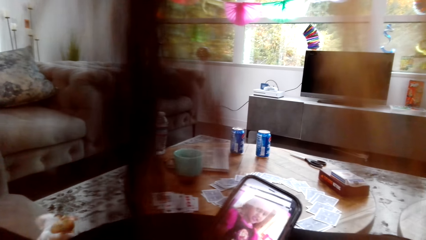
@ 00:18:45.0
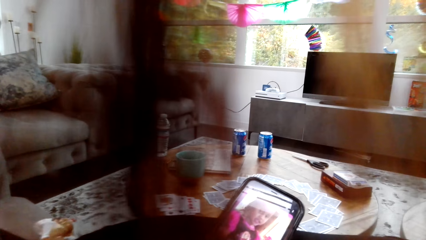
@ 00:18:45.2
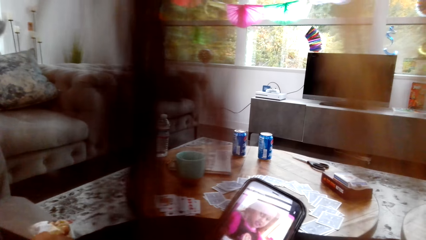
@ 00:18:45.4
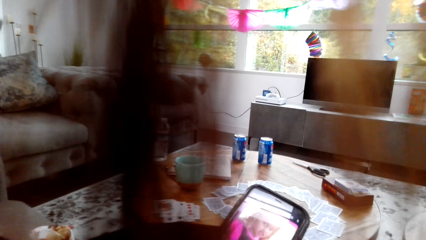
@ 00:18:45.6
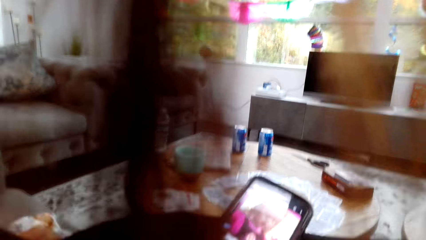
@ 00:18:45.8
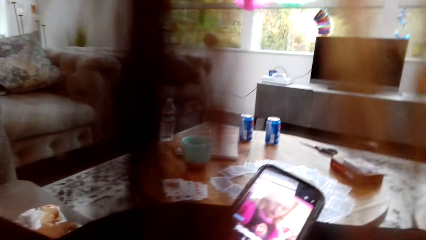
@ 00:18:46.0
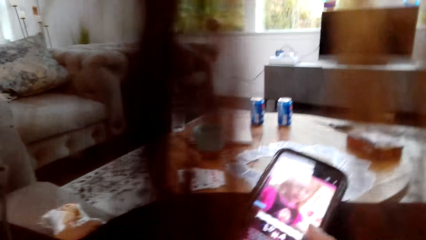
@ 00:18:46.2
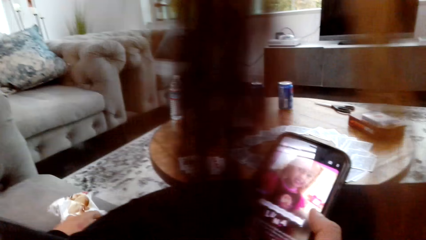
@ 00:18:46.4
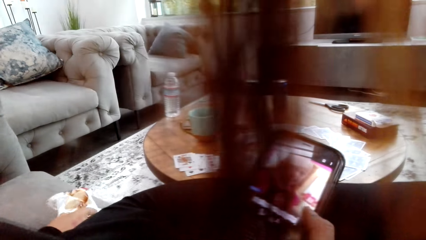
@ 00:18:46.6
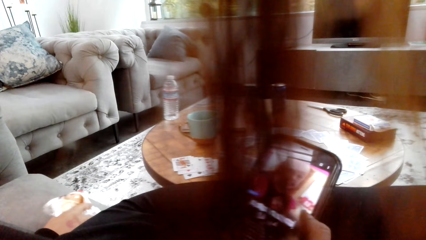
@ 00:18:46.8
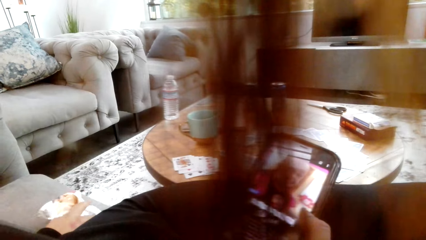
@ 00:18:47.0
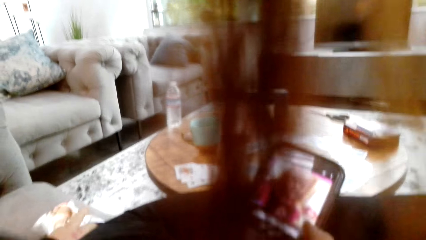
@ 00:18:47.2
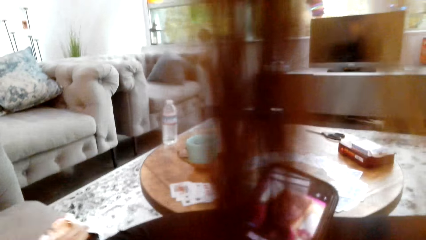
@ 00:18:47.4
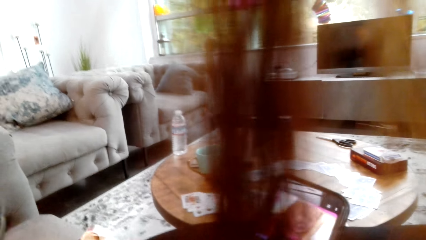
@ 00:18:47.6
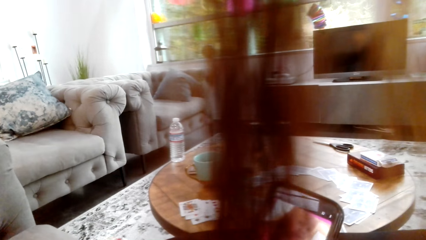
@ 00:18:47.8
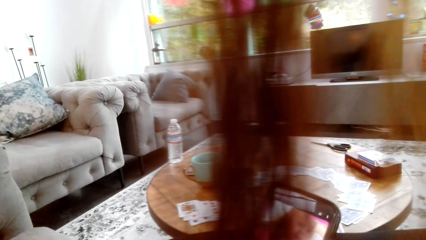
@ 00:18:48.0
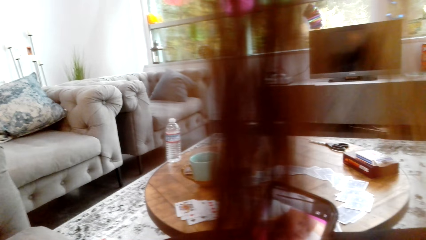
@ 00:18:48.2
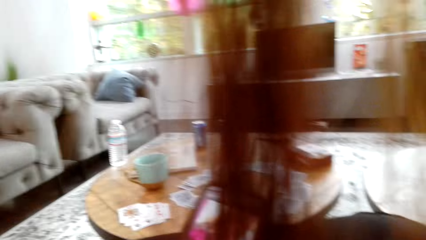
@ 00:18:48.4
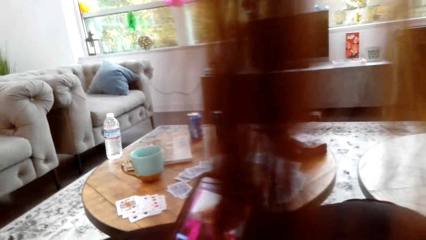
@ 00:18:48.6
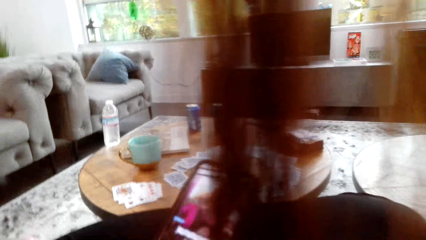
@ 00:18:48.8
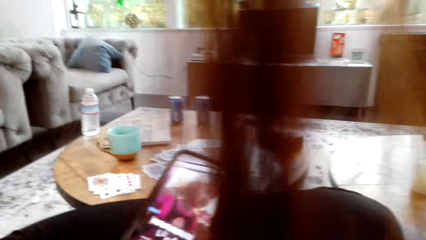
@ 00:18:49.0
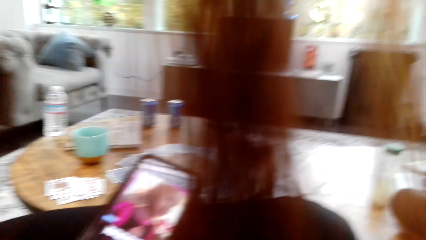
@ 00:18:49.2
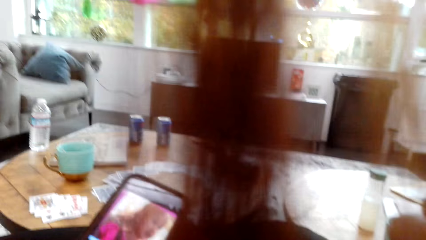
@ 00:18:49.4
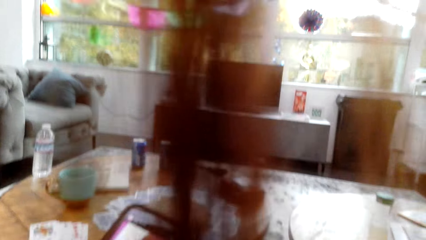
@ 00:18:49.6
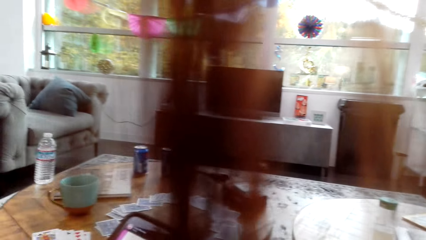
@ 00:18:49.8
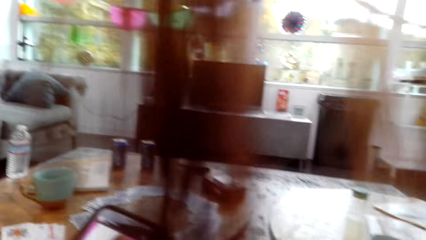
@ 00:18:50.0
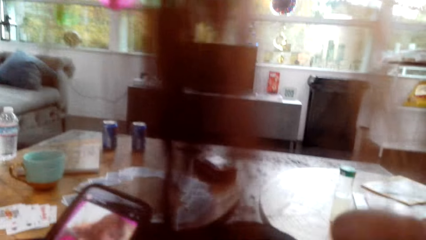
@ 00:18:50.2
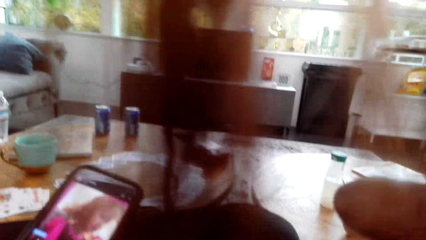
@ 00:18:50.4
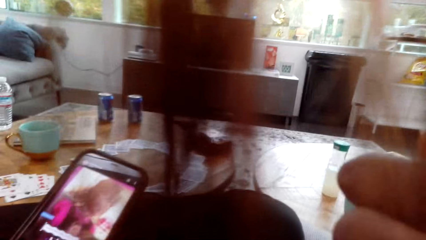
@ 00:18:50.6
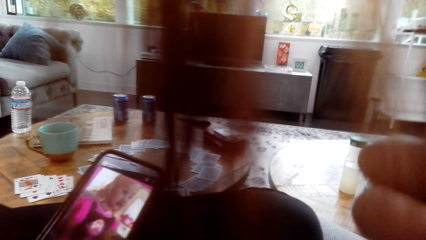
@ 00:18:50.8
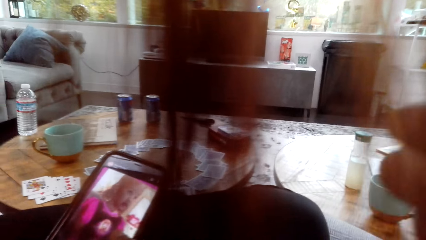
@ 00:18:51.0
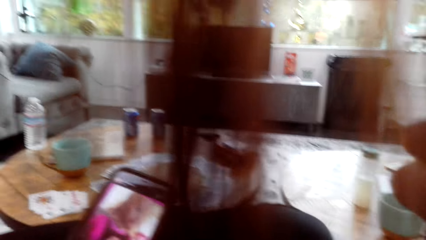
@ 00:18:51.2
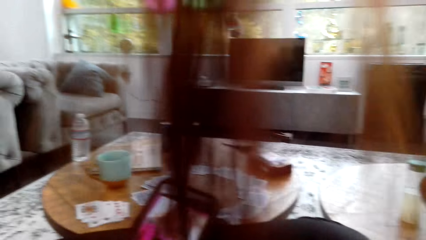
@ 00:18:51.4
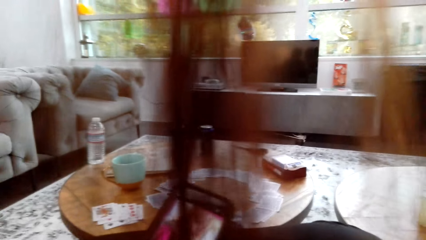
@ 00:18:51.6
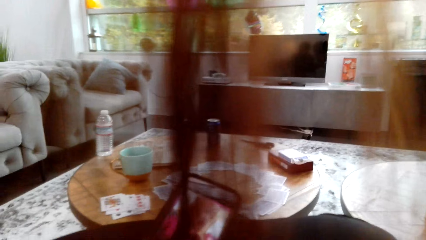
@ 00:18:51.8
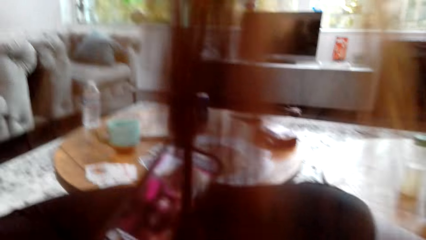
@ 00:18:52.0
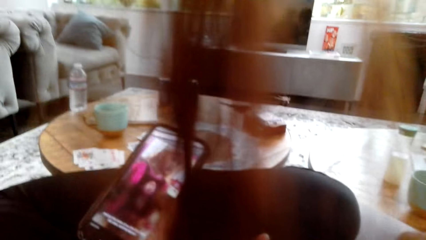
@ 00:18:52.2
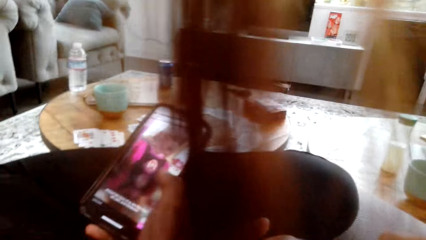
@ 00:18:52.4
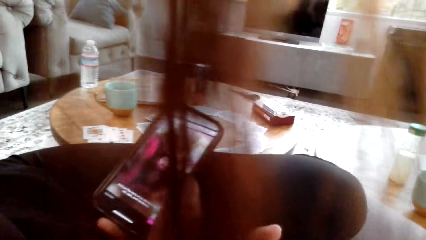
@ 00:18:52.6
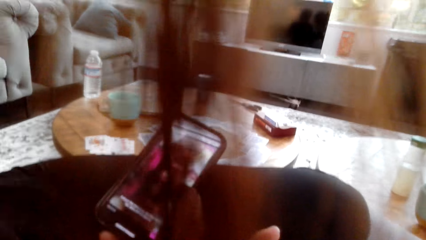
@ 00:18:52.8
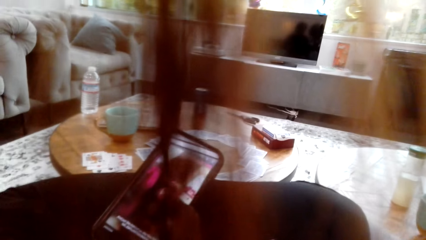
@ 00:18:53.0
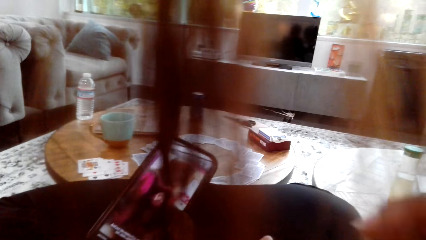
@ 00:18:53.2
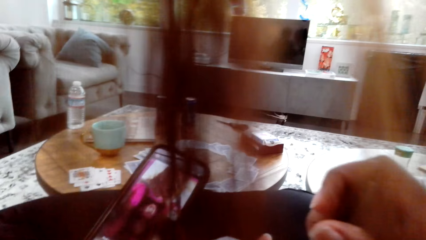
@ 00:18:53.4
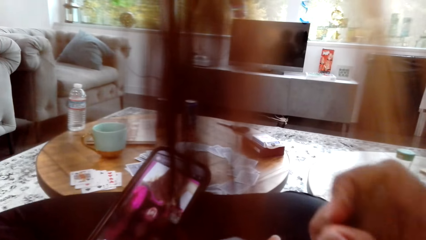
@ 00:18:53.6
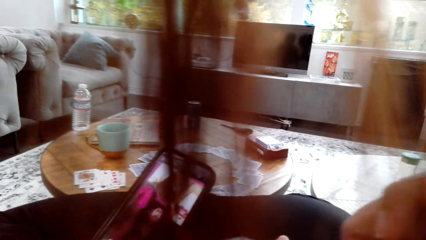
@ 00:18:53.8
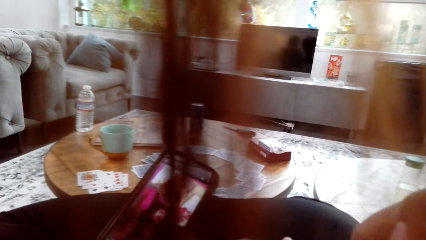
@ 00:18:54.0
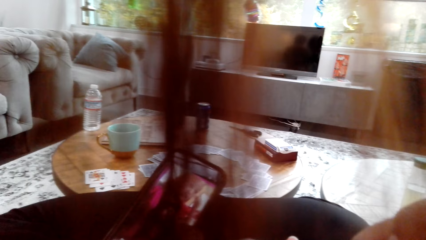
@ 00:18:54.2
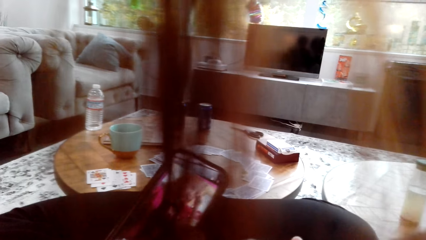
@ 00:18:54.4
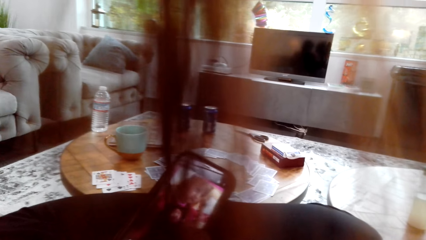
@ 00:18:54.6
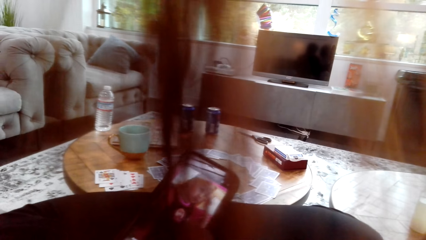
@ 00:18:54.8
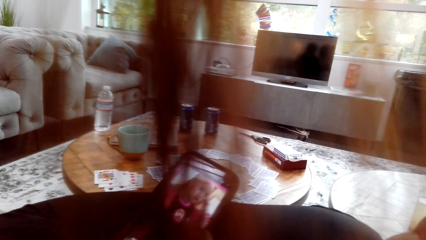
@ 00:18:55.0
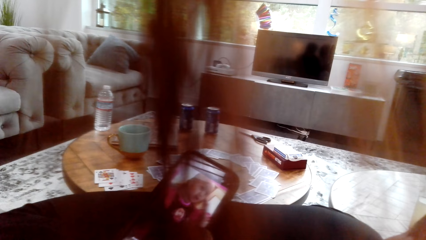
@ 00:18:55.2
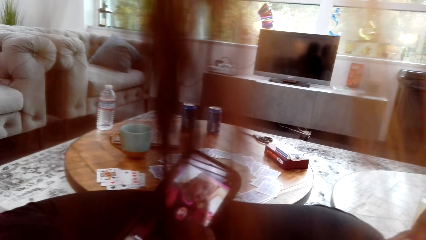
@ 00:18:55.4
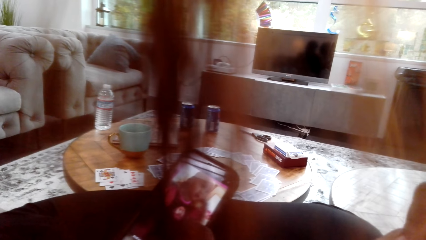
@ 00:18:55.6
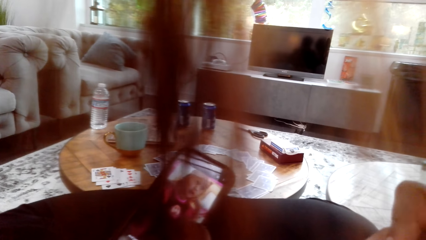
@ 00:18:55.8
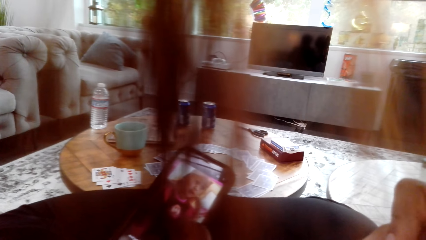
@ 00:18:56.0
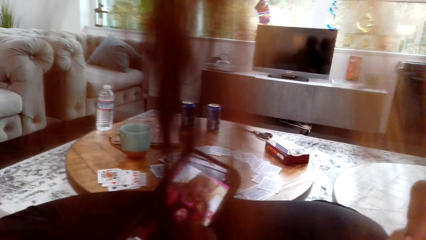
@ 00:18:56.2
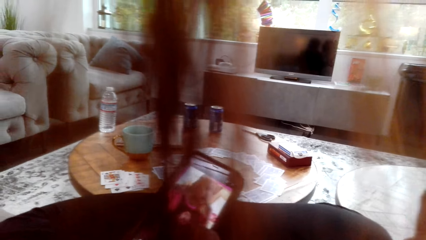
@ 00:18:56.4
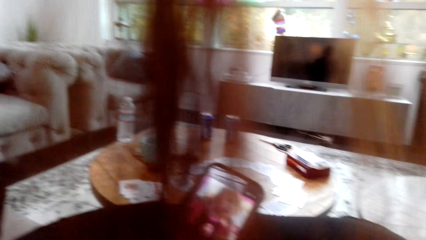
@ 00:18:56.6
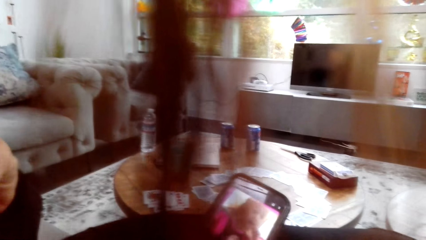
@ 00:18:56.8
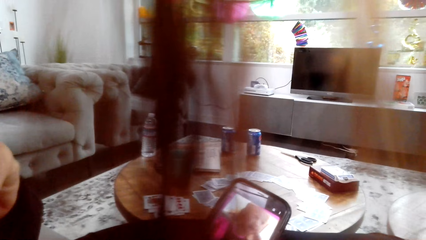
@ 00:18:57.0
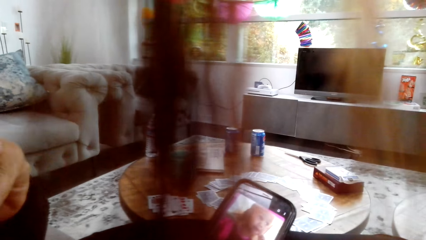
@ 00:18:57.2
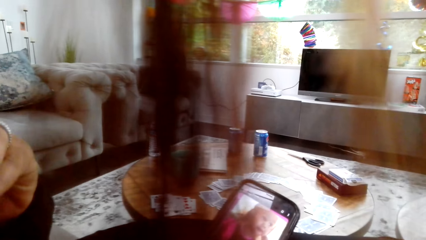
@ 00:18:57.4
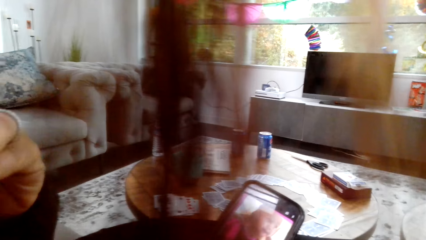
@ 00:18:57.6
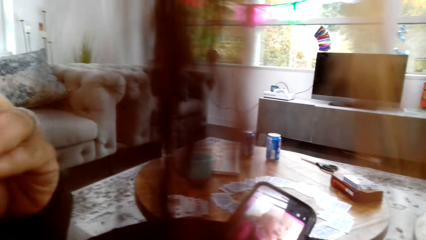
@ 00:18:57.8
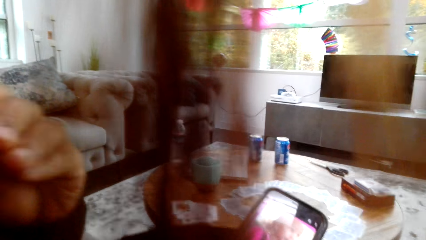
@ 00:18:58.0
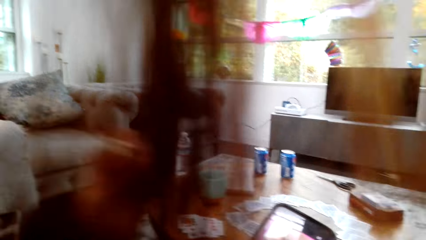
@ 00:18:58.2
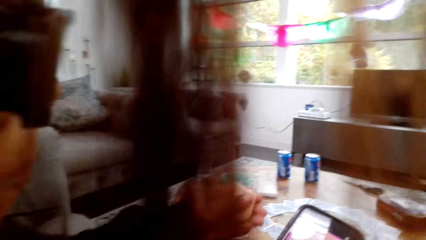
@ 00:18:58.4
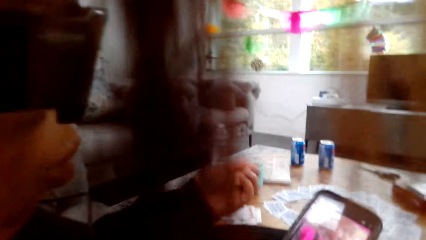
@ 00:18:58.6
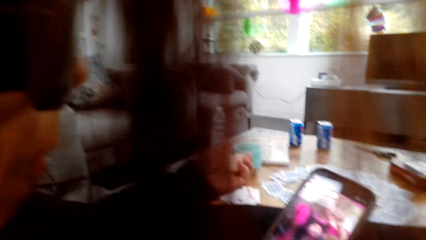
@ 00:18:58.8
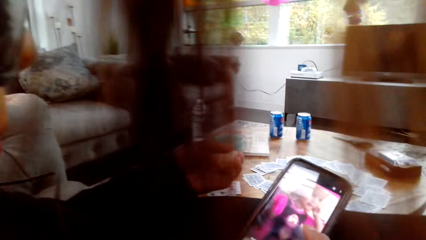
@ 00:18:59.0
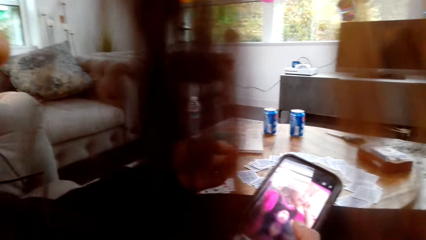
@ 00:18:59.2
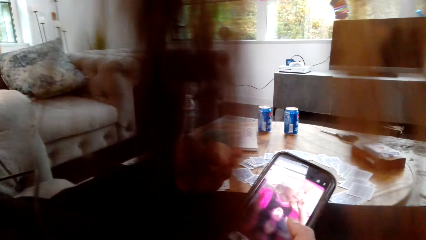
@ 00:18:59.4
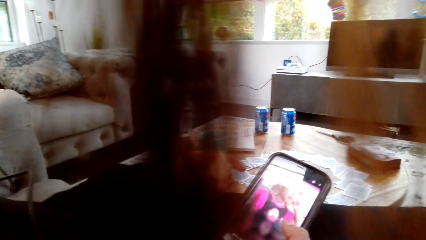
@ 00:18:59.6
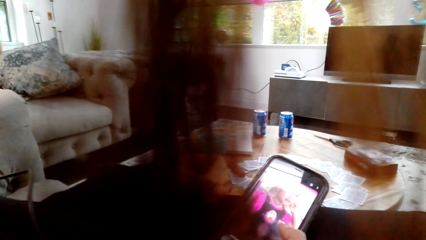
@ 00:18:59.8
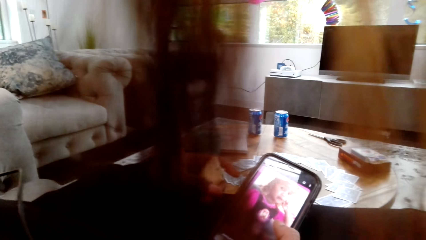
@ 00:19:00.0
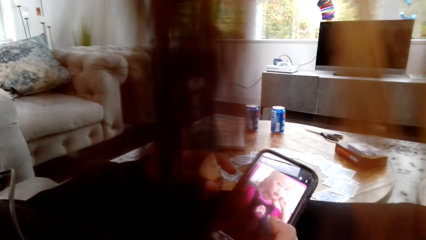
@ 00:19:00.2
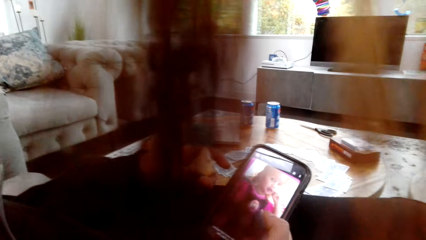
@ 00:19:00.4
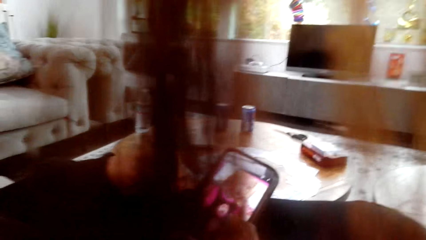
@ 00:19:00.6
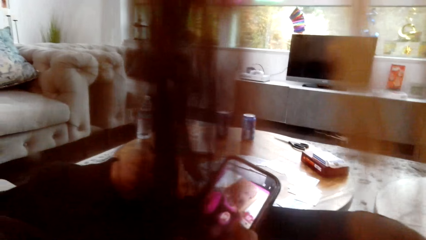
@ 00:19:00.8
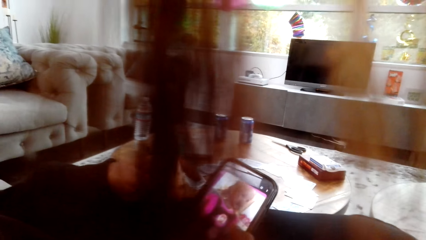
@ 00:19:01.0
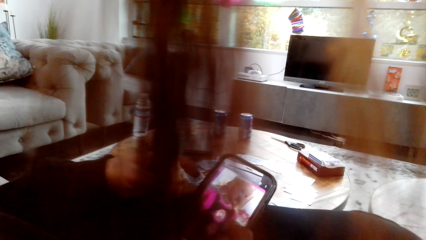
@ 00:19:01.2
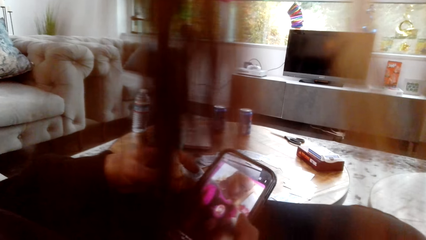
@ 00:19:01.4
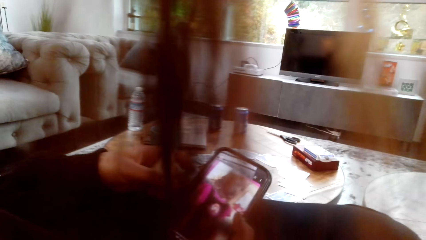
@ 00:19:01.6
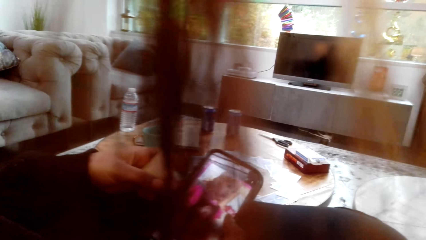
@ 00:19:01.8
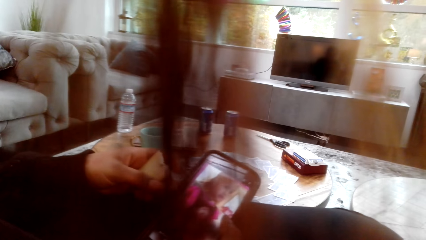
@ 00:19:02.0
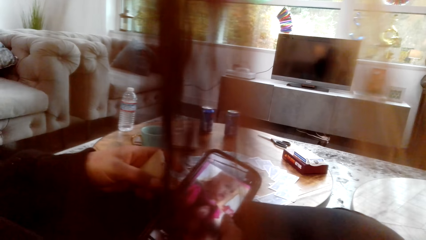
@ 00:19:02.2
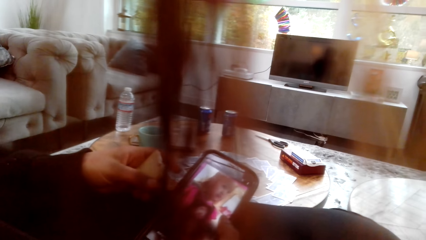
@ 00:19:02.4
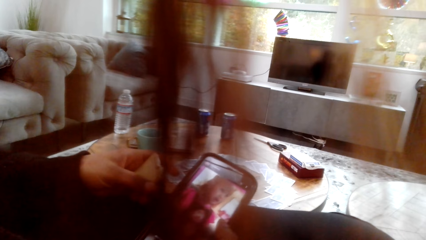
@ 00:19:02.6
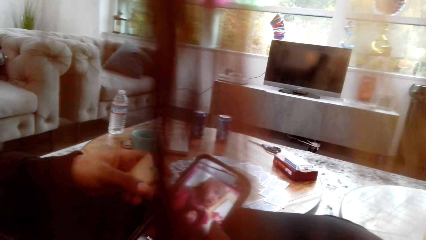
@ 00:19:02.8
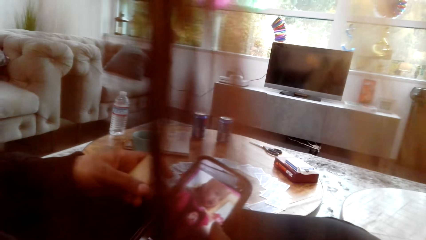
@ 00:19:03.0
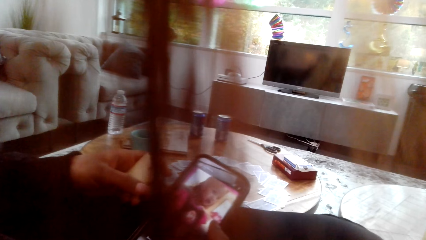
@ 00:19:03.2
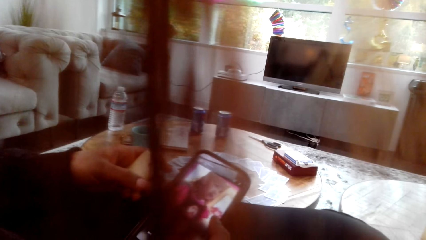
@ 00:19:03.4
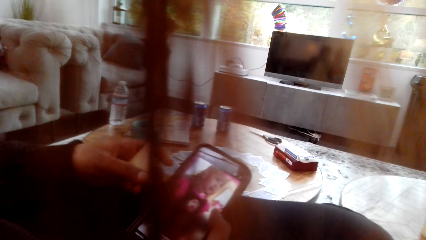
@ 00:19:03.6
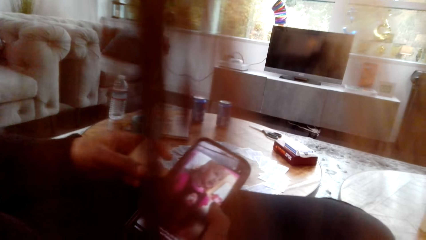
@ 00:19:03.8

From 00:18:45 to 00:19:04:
The camera wearer looks around a room. A lady operates a phone with her hands. The camera wearer holds her chin. The lady eats a snack. The lady operates the phone with her hands.
